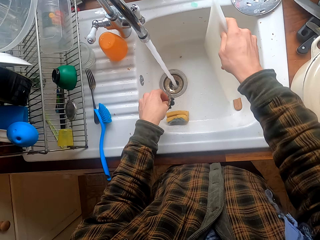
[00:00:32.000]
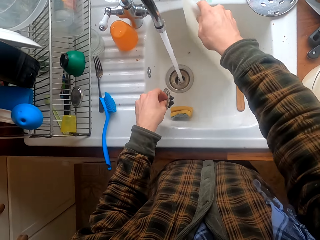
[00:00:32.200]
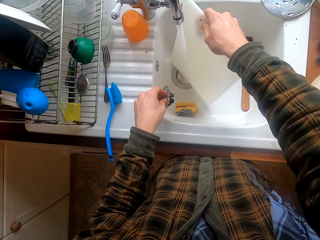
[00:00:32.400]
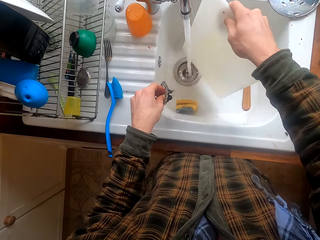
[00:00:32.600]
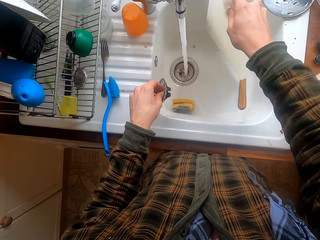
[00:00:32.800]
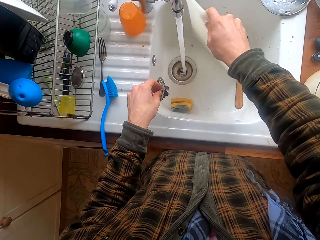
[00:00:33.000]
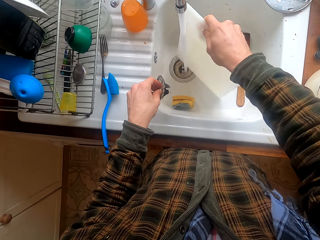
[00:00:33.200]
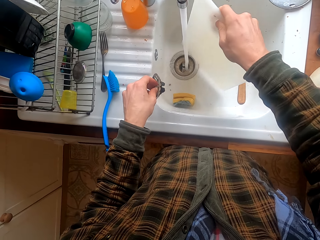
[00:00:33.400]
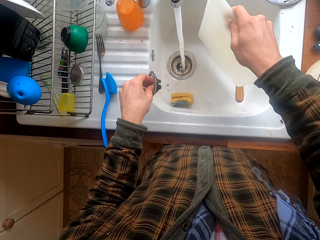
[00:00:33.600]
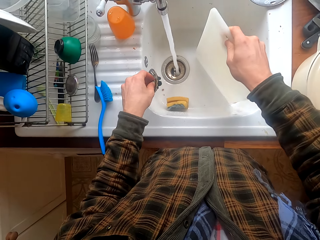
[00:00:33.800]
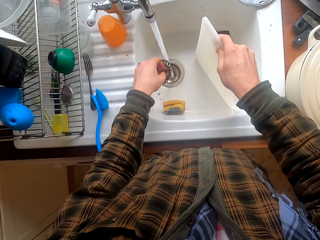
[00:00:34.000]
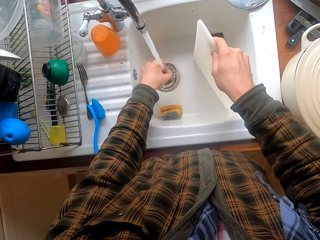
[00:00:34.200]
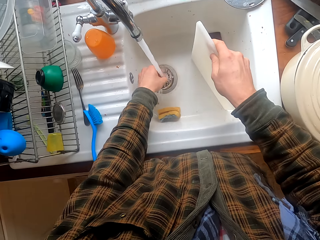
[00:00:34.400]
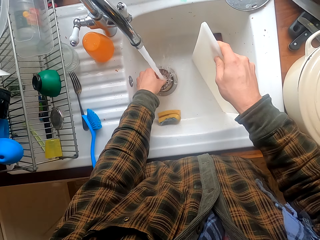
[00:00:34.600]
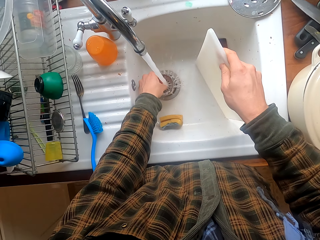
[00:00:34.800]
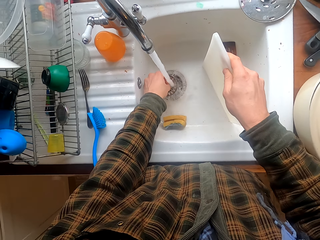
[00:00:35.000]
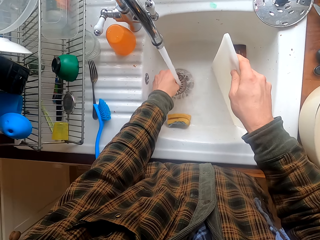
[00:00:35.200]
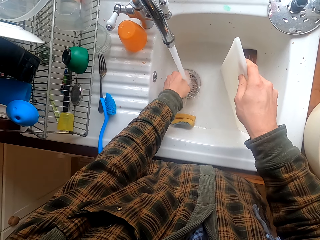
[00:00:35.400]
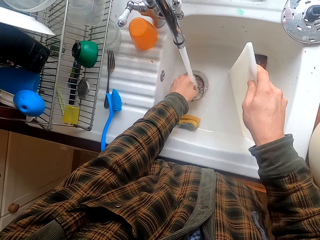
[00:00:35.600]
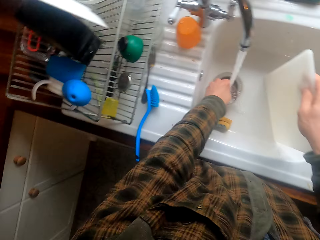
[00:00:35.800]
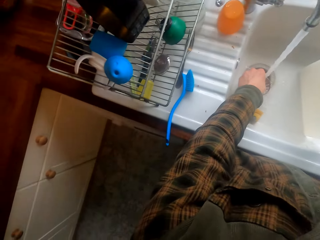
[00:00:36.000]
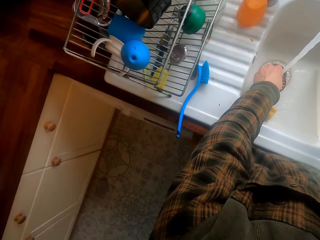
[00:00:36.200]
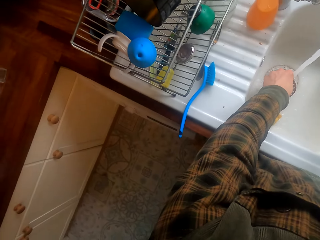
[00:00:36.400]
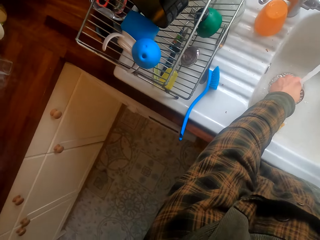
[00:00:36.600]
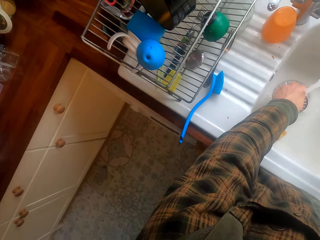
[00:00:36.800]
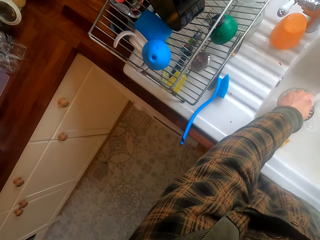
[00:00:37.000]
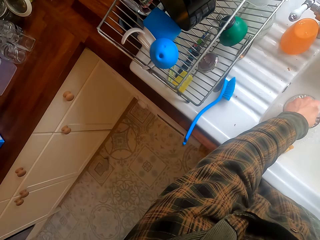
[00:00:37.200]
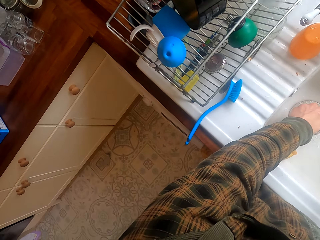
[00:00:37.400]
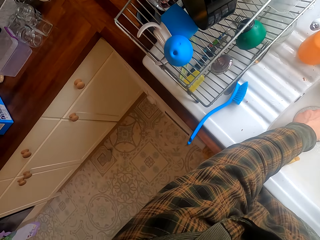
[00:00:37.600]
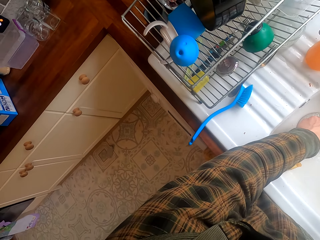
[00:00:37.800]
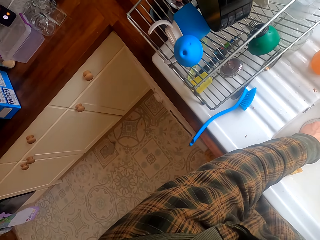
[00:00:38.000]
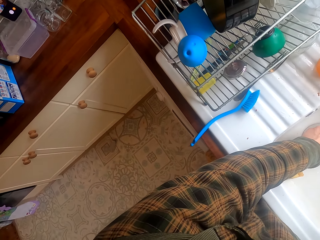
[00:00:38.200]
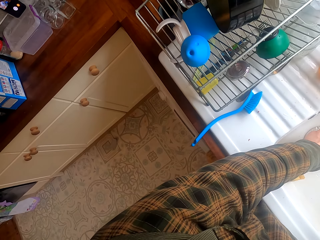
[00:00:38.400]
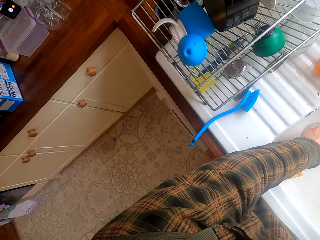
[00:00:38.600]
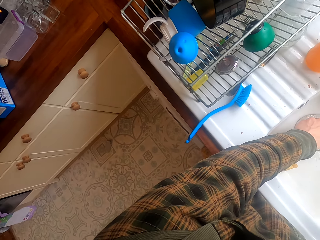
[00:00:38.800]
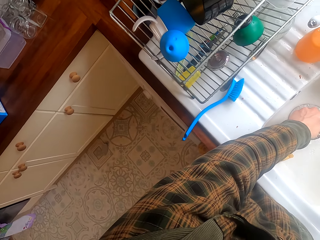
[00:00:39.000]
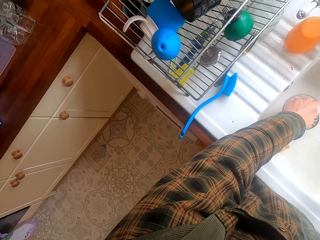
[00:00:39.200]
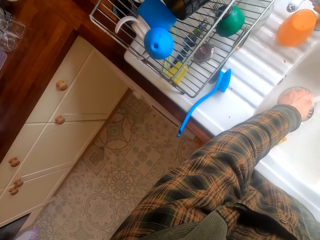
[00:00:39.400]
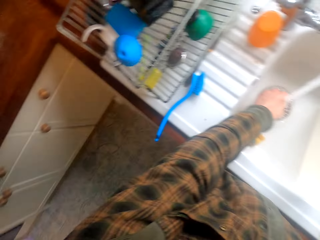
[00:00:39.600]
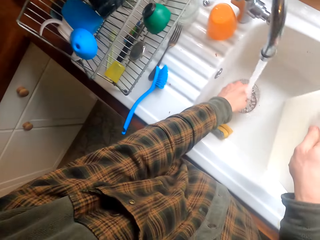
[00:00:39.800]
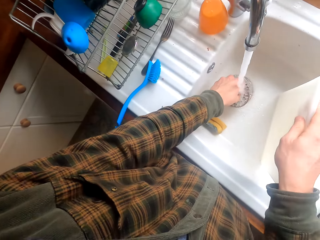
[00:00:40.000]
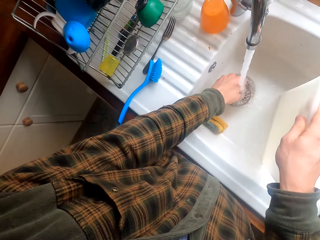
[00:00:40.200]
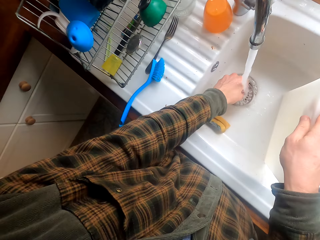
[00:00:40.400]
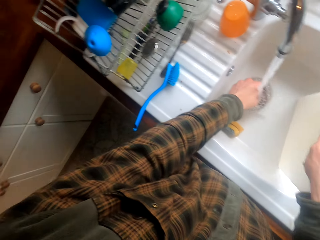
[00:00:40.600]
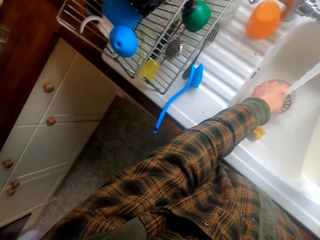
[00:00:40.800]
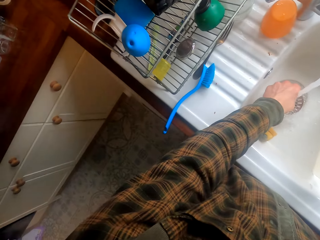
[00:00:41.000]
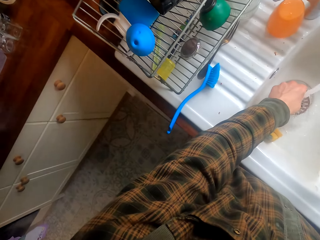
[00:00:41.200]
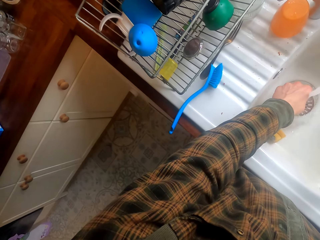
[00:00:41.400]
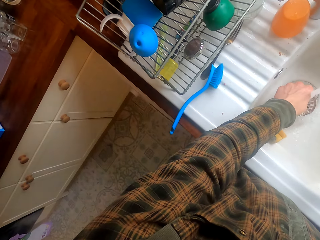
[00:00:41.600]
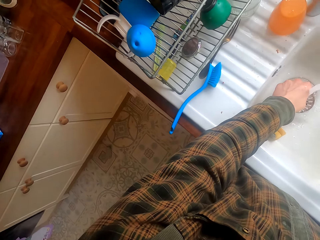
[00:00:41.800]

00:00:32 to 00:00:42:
The camera wearer washes the chopping board. They look around. They fix the sieve on the sink.

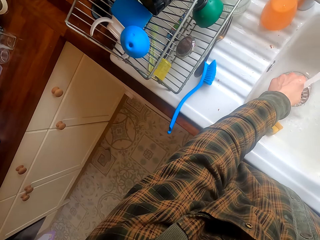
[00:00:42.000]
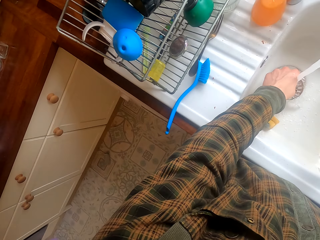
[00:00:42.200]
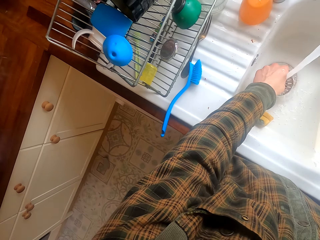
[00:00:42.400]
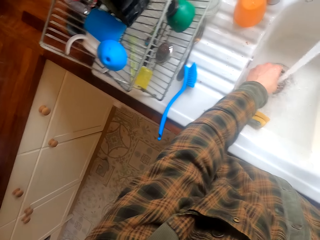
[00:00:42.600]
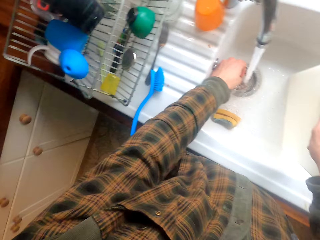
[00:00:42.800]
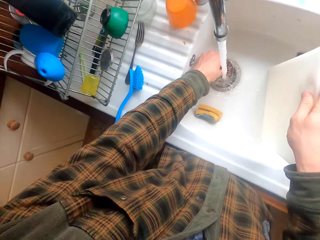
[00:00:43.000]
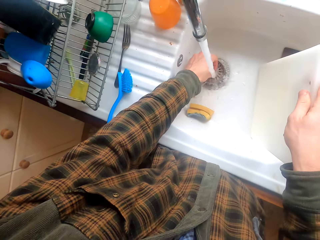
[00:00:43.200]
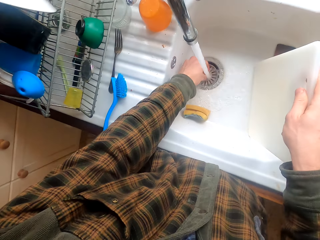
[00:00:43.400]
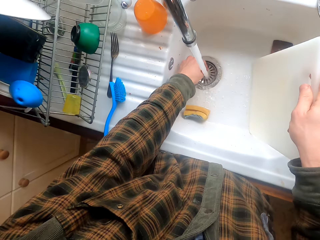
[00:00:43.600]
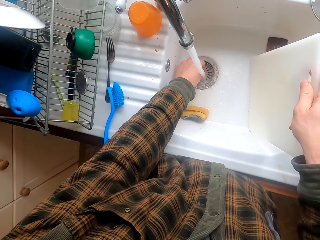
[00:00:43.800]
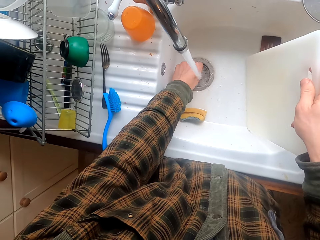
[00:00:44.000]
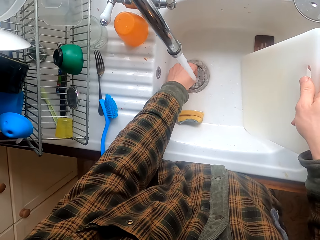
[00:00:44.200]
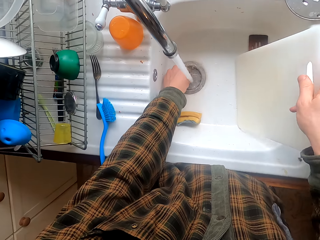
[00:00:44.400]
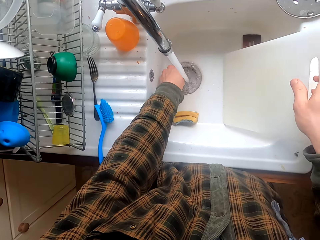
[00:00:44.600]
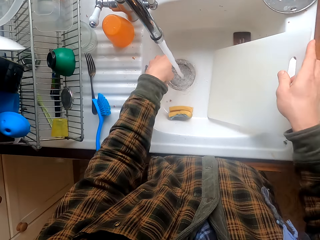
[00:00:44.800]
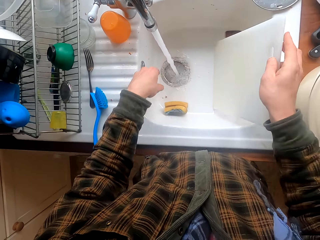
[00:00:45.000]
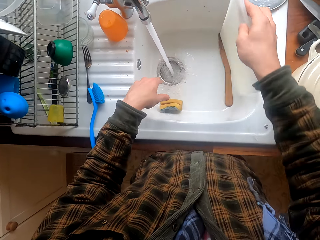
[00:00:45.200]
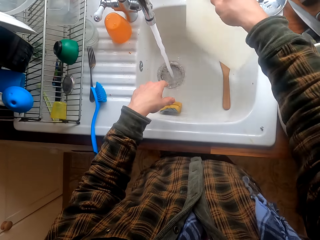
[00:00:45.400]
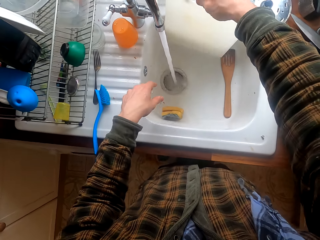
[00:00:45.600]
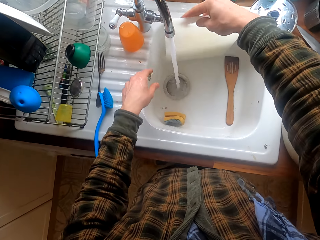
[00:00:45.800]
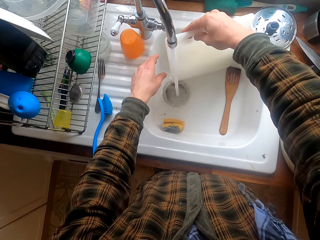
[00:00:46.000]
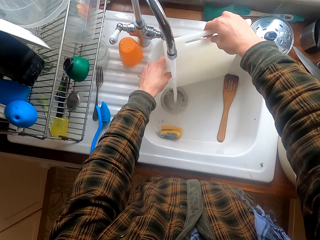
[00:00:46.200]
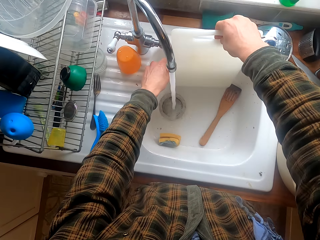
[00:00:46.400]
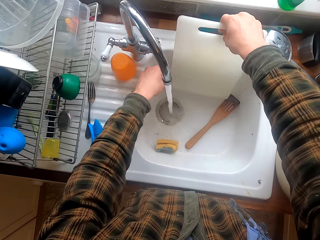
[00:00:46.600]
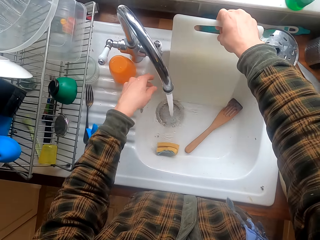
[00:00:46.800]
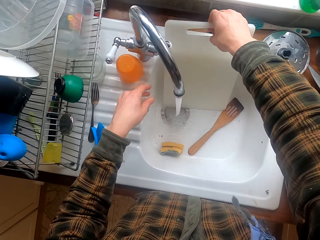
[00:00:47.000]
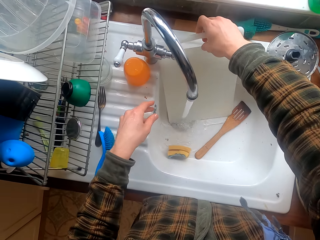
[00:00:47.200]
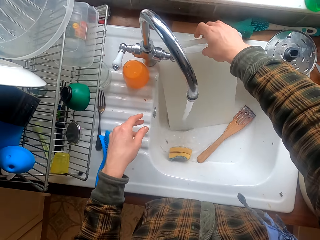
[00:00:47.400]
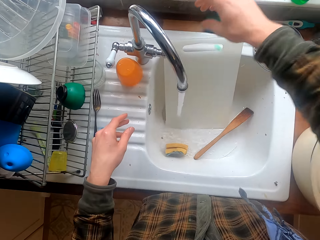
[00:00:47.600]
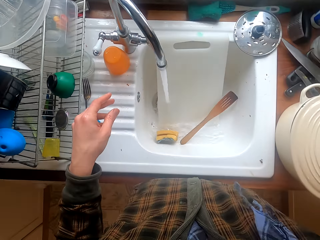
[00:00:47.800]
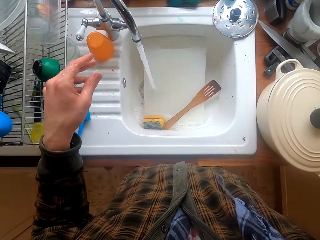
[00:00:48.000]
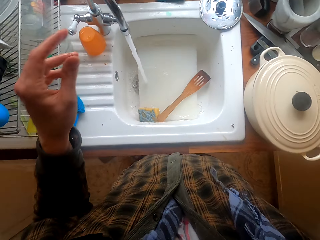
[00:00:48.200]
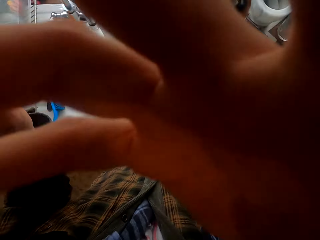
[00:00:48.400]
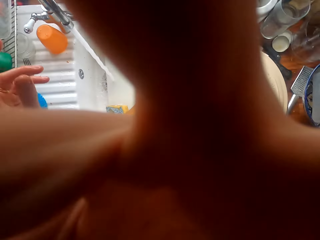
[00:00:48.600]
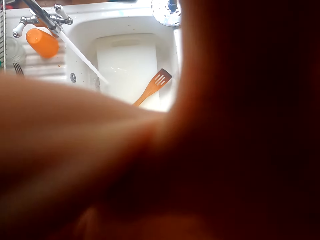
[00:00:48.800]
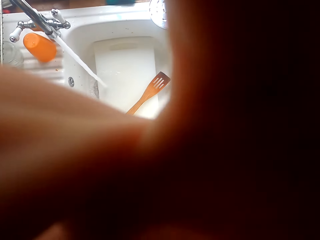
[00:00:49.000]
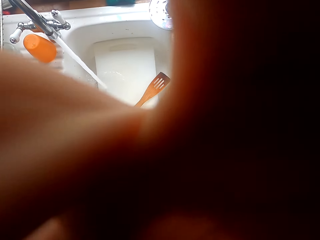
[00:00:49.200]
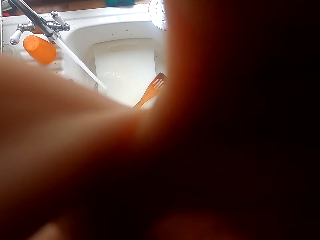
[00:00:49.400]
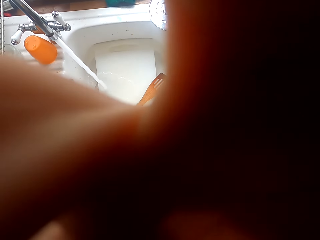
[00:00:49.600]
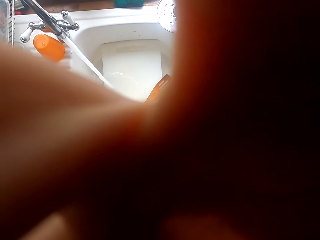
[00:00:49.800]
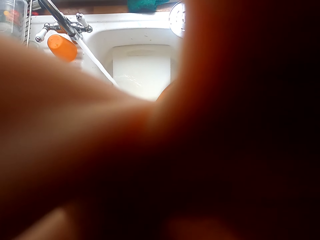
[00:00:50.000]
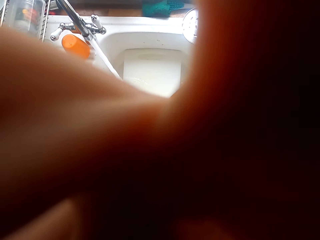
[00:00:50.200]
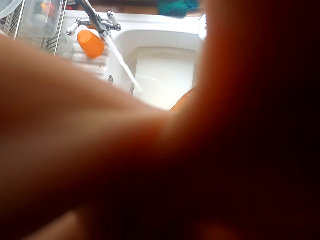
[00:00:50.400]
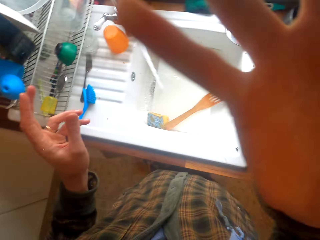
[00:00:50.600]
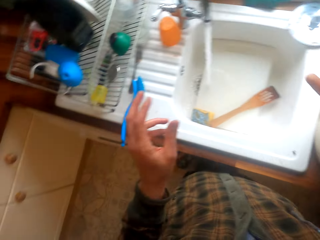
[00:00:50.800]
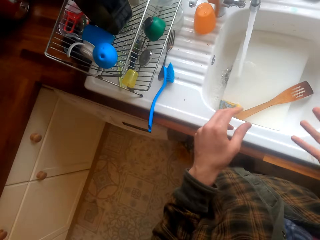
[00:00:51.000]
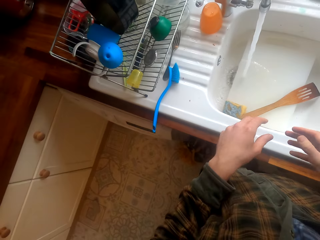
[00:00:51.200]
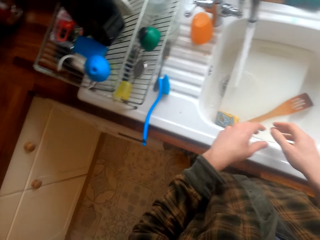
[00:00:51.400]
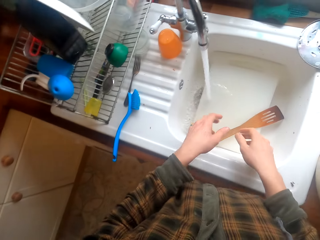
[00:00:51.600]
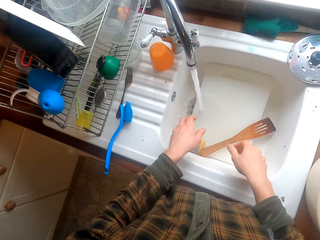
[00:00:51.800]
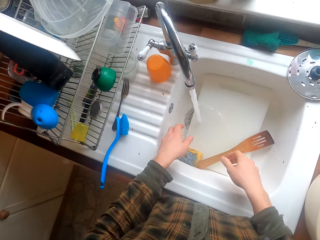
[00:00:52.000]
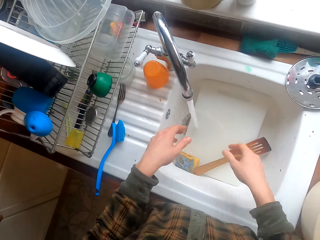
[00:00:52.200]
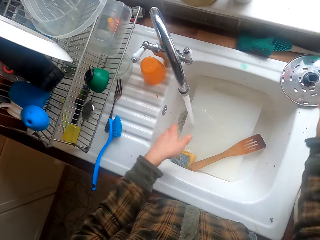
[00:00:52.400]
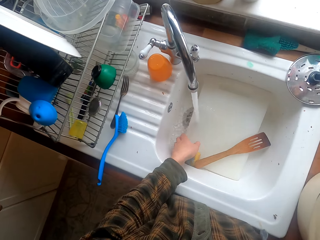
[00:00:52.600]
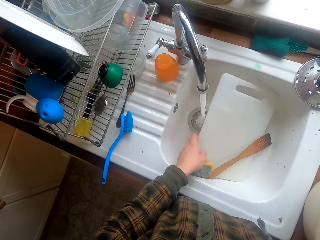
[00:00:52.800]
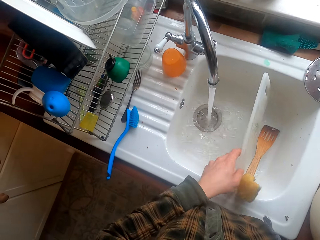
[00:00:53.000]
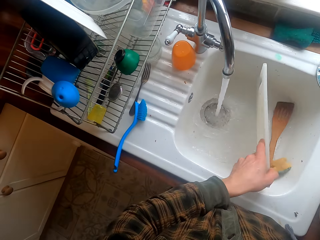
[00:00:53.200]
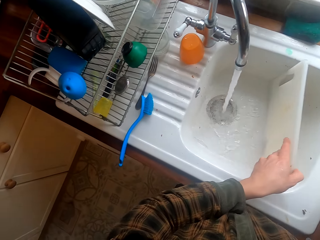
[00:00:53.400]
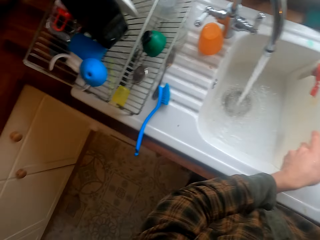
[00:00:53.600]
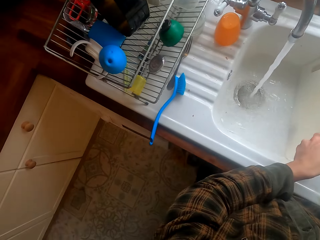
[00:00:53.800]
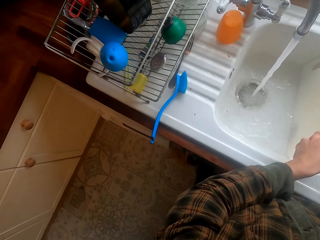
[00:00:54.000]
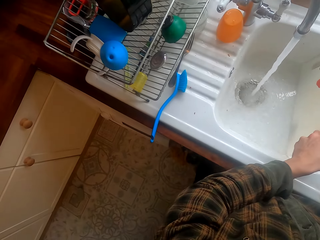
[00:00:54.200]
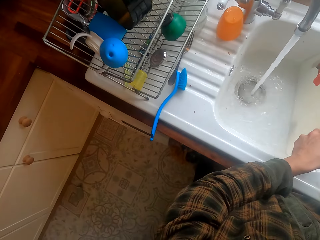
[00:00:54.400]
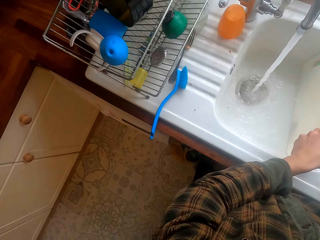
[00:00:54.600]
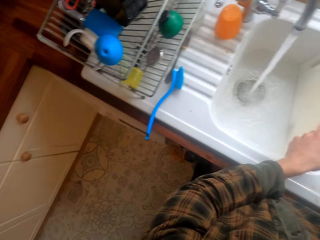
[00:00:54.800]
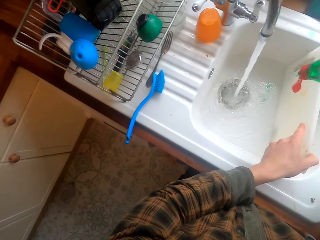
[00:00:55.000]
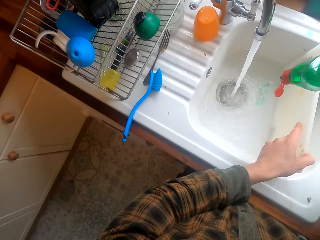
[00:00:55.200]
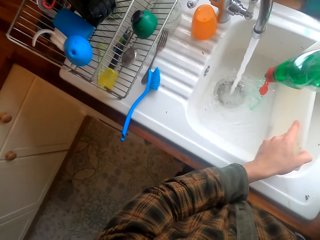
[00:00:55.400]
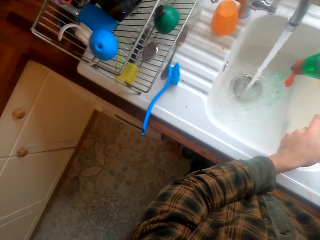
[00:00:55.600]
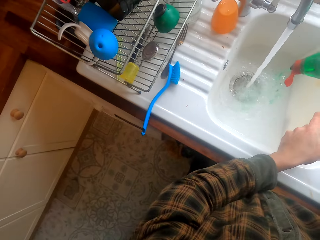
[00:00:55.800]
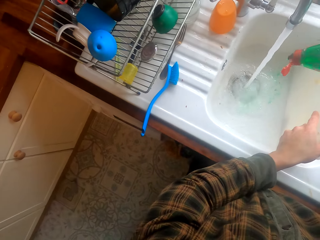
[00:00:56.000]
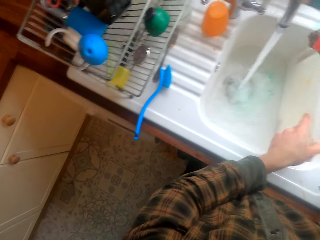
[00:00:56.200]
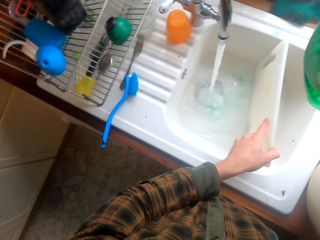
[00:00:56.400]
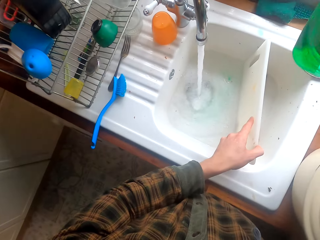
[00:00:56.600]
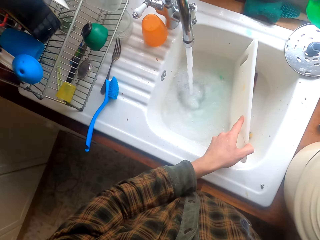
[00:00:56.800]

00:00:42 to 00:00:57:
The camera wearer puts the sink strainer in the sink. They take the chopping board. They wash the chopping board. They put the chopping board in the sink. They hold the camera. They touch the head camera. They adjust the head camera. They lower the hand. They take the chopping board. They hold the chopping board. They overturn the chopping board. They pour liquid detergent in the sink.
